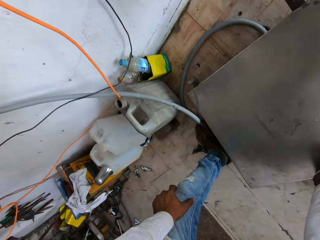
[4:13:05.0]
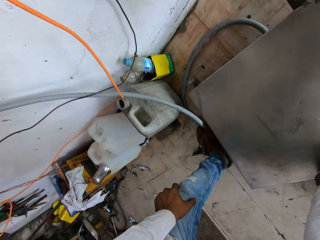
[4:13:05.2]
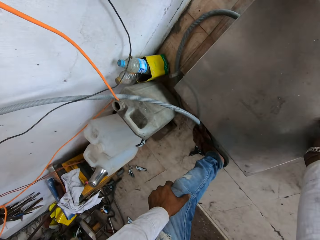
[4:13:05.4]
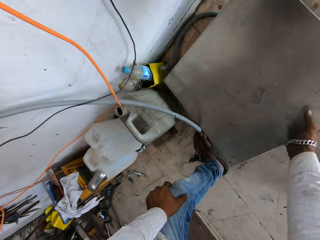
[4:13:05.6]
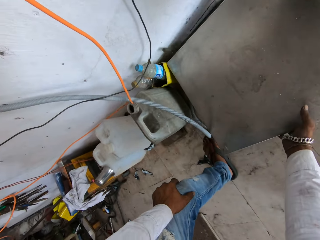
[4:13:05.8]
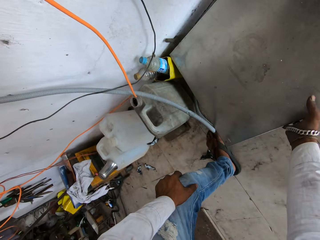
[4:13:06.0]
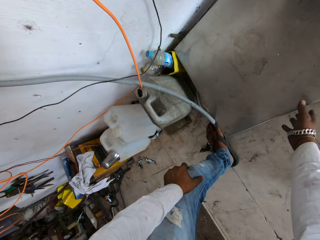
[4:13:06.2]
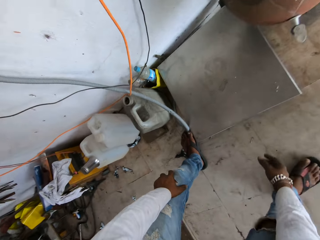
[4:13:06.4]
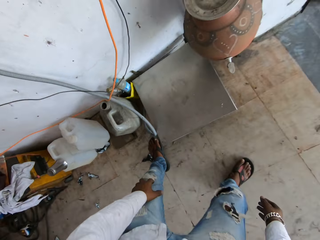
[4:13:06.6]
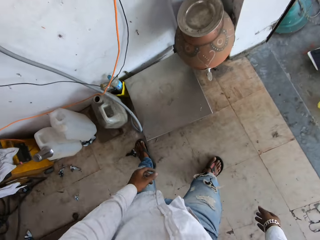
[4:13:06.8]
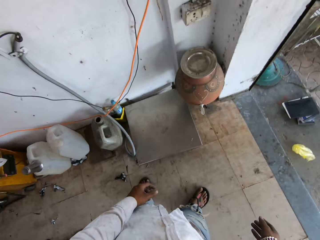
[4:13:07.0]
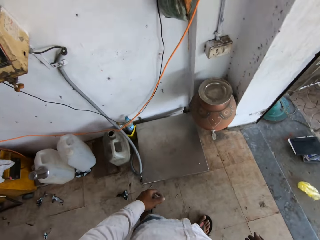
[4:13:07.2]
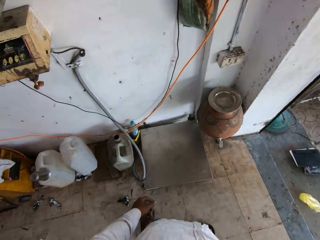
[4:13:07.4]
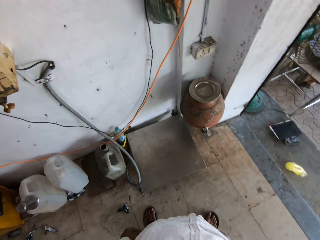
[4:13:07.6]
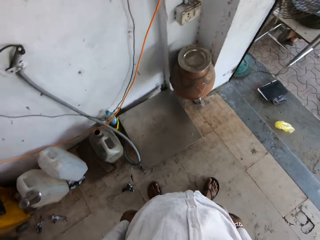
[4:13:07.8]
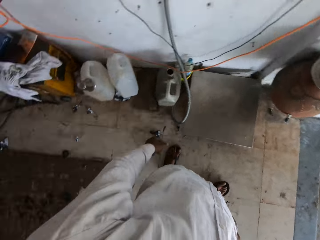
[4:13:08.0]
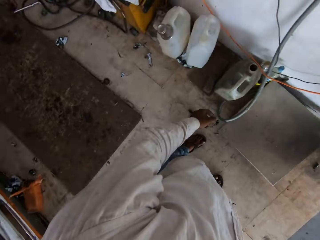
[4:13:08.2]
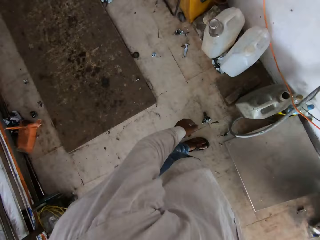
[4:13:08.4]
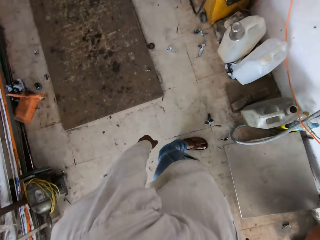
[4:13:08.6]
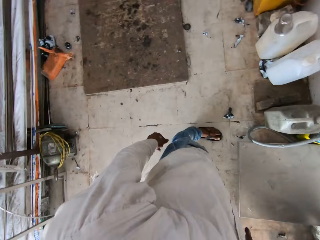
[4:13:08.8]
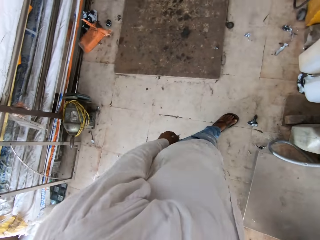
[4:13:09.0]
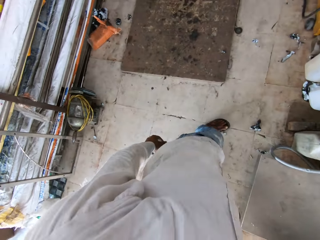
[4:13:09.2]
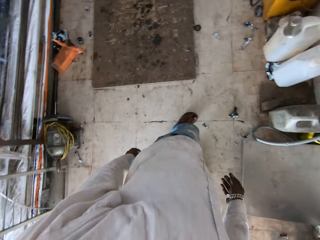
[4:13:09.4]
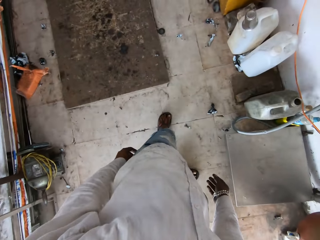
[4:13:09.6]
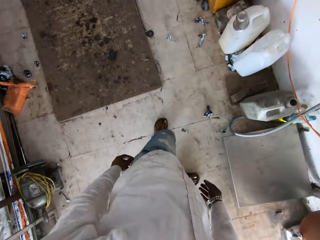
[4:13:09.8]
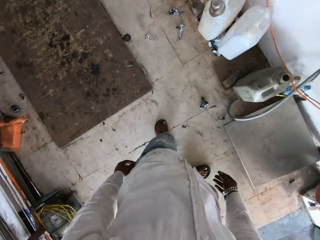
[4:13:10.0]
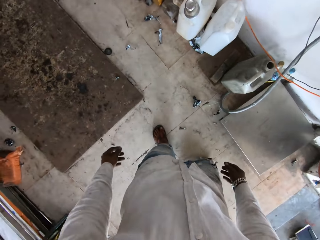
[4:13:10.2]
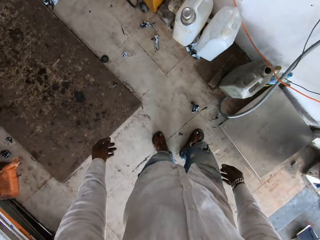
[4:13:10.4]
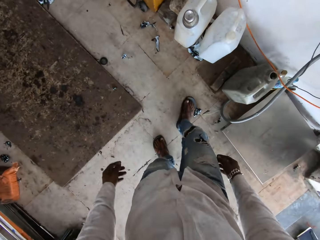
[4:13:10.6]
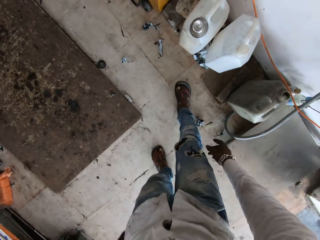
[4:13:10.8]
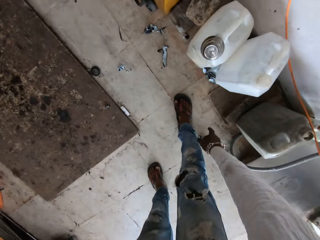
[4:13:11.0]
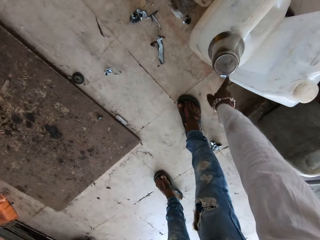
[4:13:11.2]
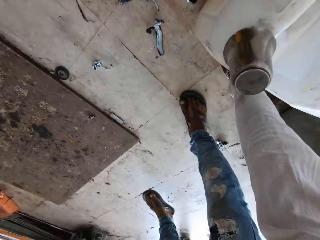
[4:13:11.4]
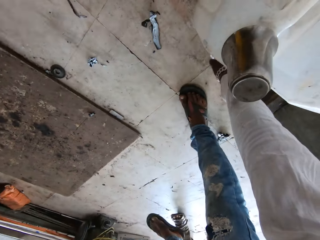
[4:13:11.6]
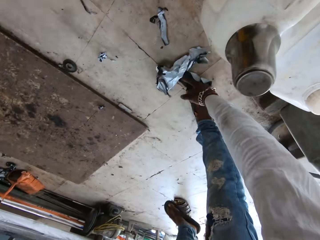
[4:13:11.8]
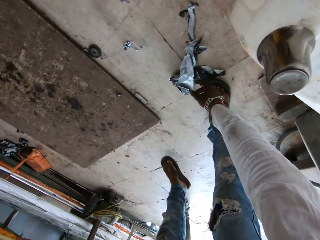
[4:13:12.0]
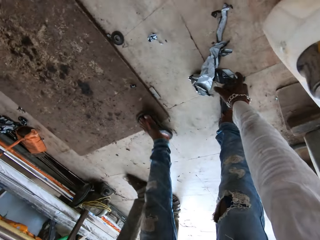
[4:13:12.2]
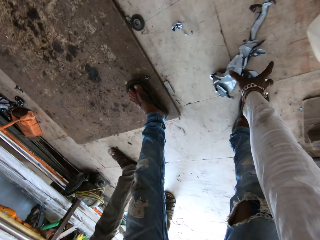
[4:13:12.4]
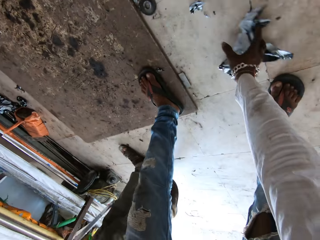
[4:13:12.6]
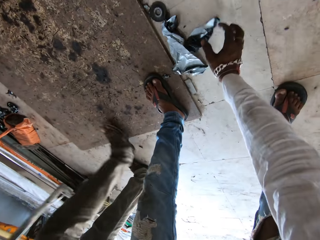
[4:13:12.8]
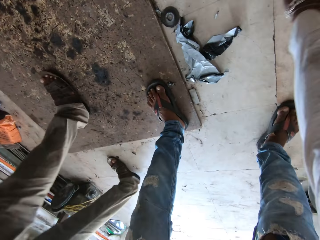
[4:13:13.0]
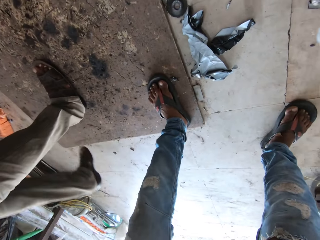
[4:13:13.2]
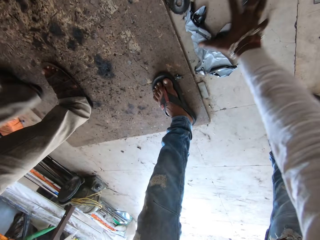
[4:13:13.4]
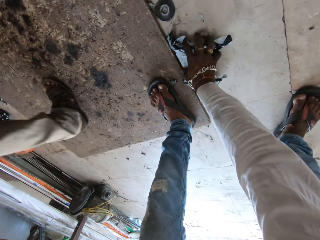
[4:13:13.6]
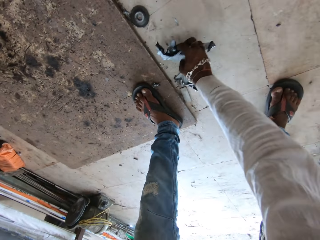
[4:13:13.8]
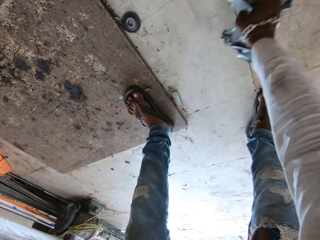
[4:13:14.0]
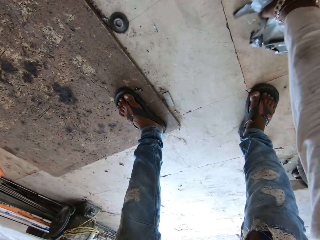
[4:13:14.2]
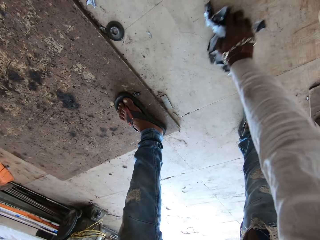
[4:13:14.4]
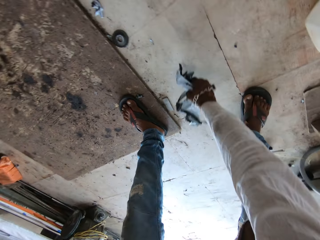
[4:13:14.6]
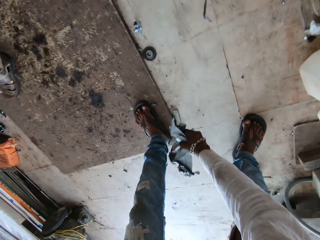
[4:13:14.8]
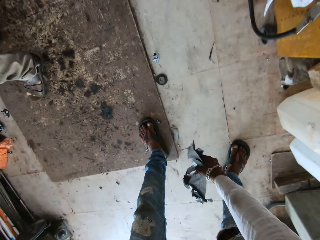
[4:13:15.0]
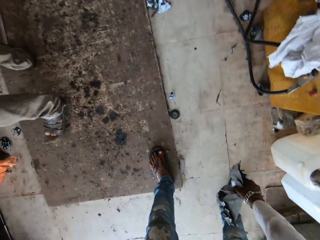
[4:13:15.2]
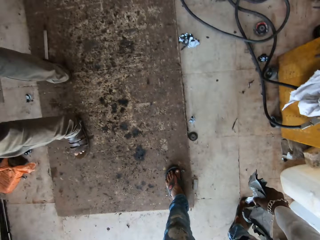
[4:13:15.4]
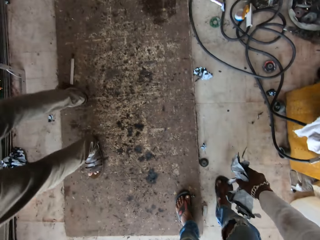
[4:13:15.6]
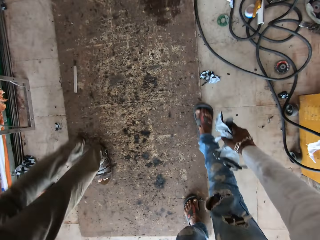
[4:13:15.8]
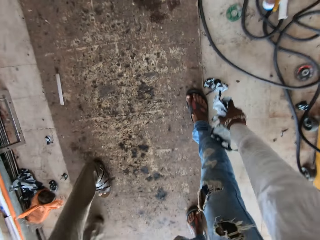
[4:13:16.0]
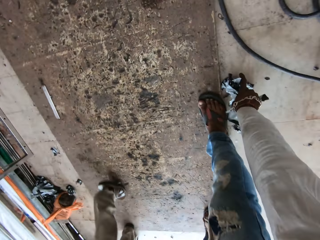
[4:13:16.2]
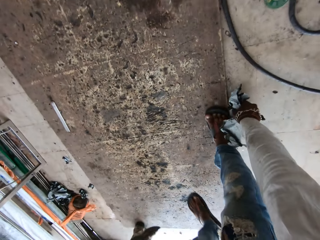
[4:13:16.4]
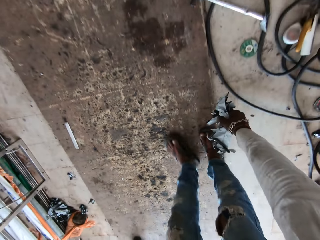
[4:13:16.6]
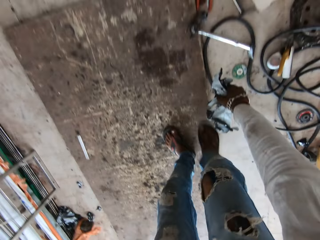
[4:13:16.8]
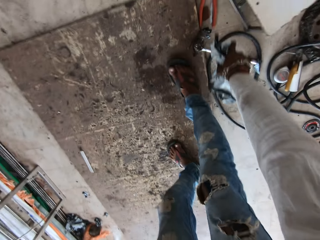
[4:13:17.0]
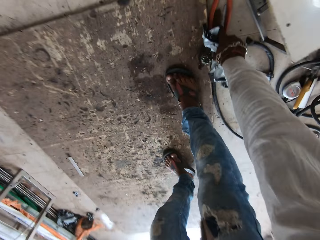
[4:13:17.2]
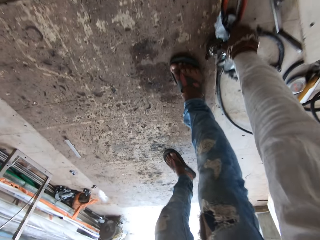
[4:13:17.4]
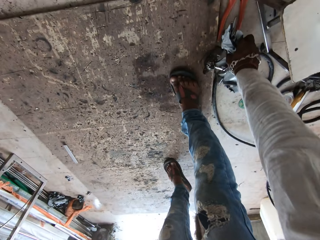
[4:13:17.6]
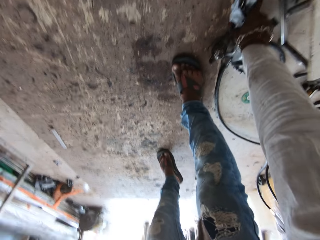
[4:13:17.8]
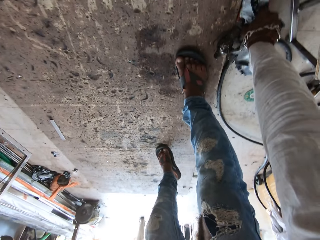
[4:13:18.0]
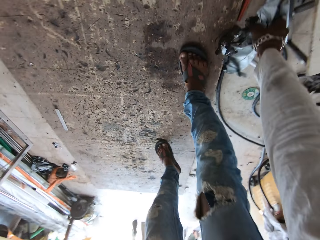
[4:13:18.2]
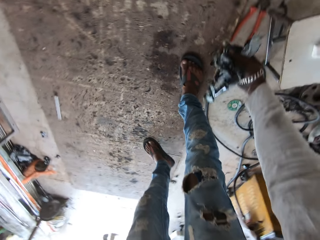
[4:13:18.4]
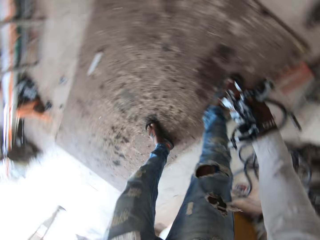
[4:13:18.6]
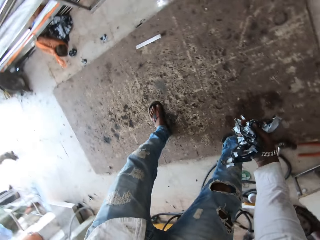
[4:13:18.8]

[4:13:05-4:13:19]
The camera wearer looks around. They move papers on the ground. They pick up the papers on the ground.

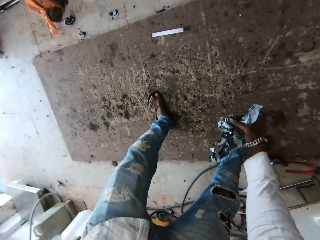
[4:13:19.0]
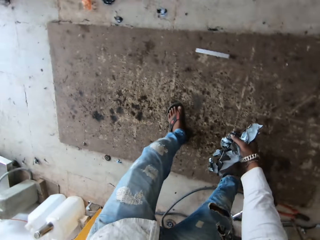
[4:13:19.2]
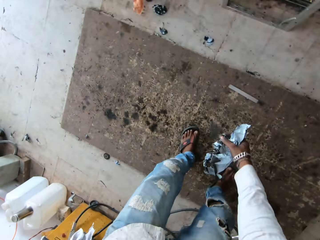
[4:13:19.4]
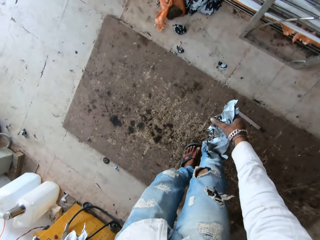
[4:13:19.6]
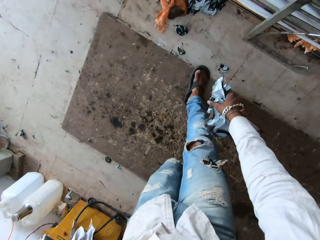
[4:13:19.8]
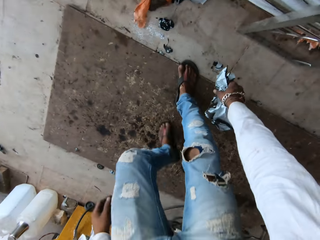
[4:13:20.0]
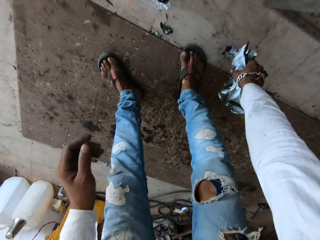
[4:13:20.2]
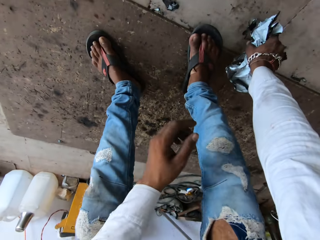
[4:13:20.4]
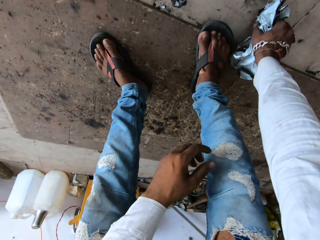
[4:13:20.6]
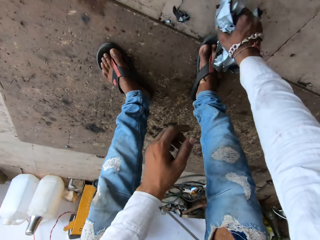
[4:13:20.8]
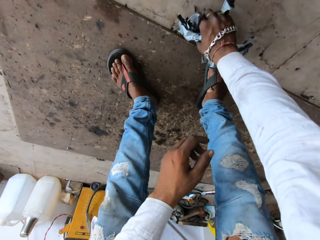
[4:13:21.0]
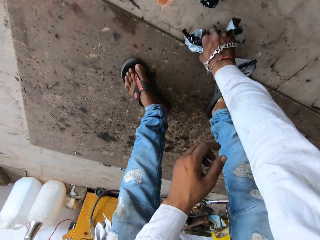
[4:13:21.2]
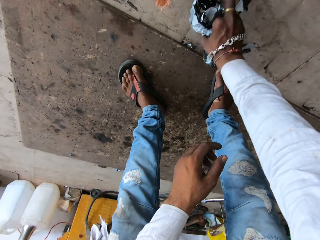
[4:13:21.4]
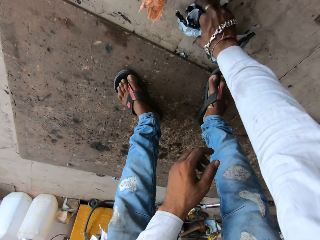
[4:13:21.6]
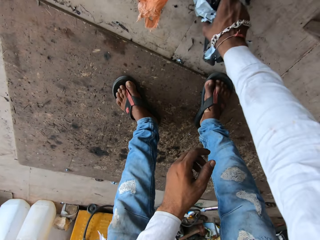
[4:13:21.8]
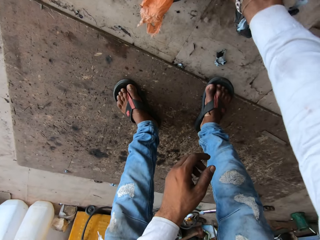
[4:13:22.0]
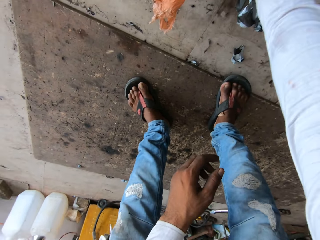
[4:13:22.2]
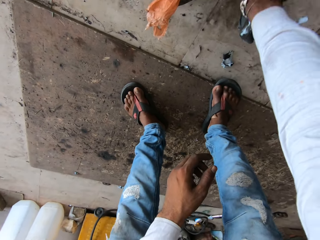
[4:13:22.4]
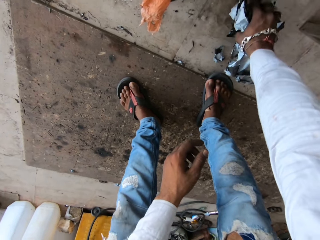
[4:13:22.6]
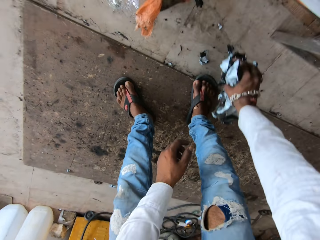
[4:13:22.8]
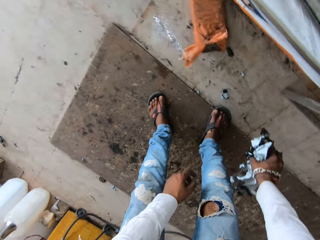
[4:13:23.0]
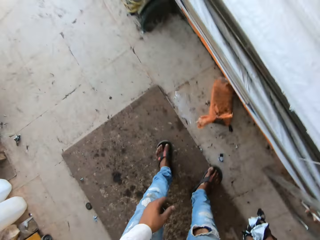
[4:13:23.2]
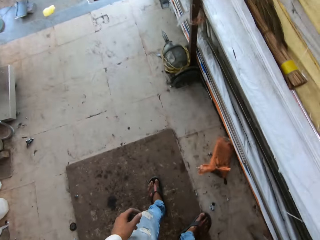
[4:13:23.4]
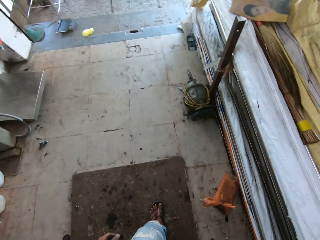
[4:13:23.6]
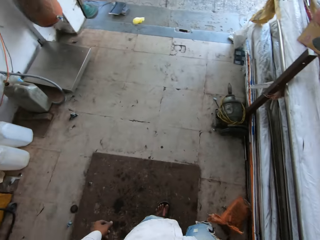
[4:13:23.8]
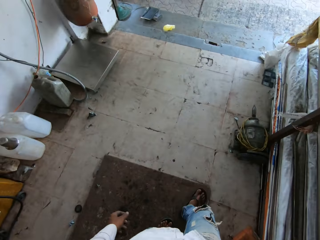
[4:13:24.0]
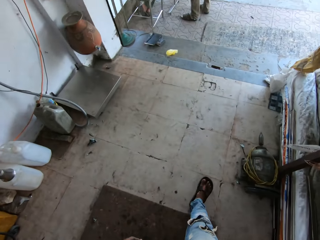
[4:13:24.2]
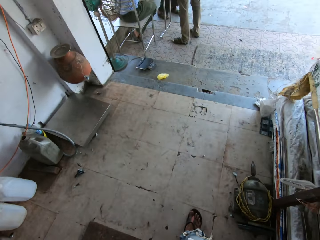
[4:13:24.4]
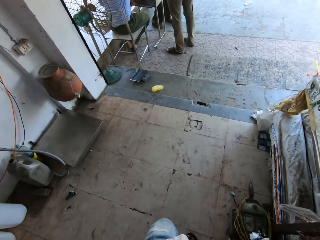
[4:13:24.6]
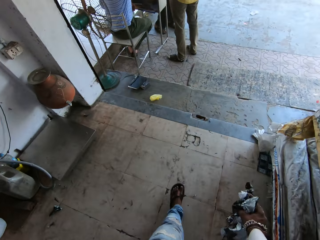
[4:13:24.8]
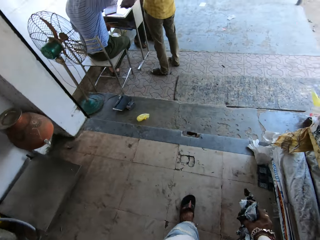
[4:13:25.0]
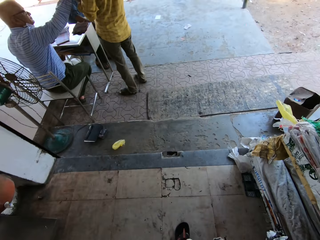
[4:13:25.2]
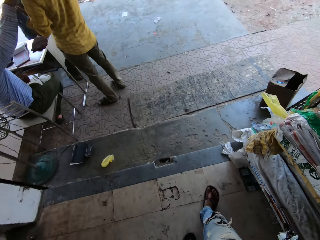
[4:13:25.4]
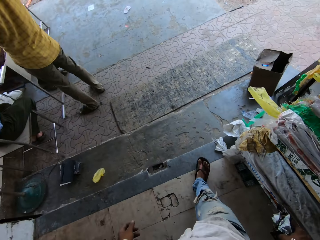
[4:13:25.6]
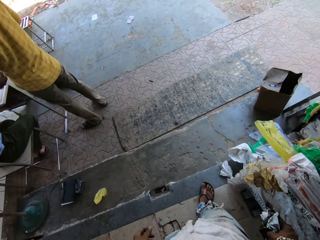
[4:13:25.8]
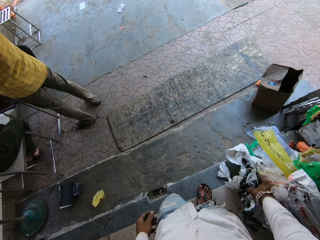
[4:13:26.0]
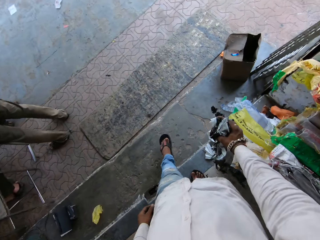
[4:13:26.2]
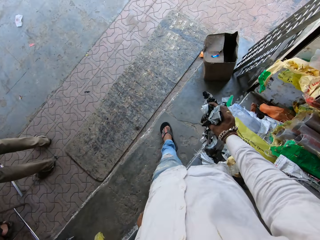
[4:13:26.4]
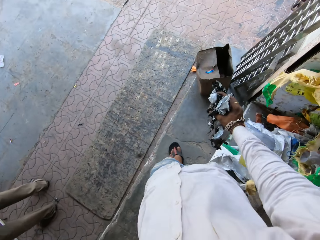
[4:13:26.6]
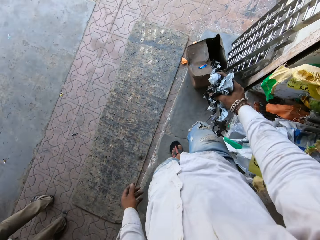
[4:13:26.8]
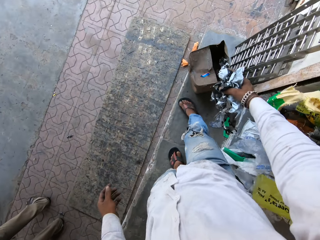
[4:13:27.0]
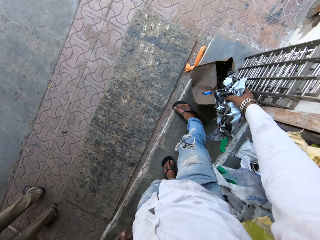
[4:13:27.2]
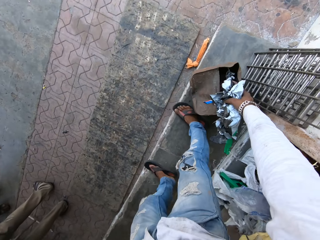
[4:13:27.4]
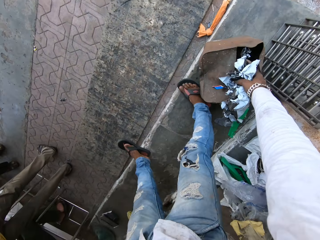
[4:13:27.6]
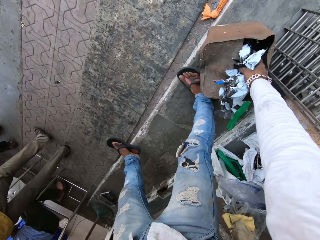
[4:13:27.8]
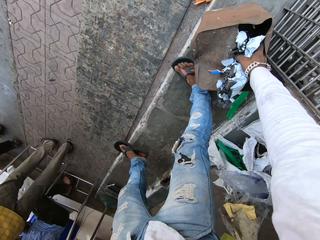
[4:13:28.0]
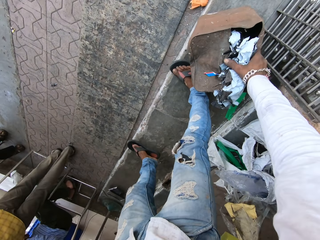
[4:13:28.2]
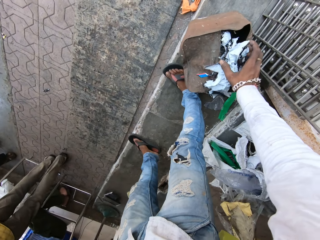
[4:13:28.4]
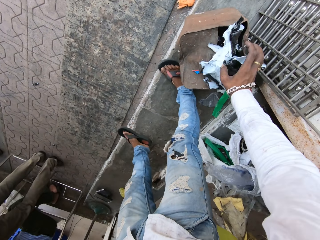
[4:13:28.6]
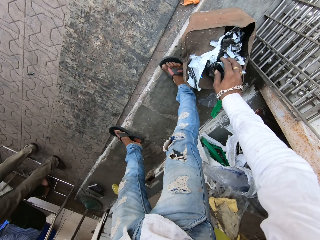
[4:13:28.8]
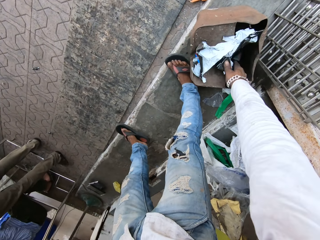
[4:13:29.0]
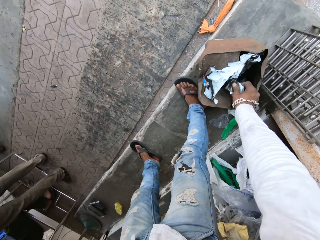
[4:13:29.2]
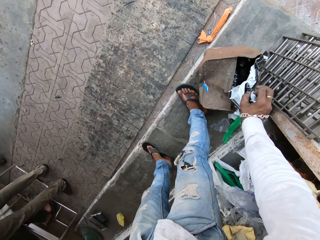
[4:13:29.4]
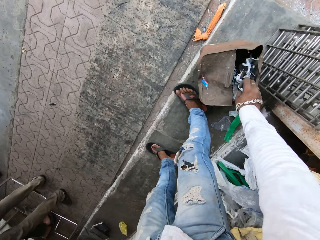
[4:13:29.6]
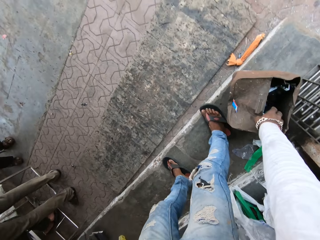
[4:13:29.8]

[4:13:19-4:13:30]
The camera wearer drops the papers in the dustbin.
